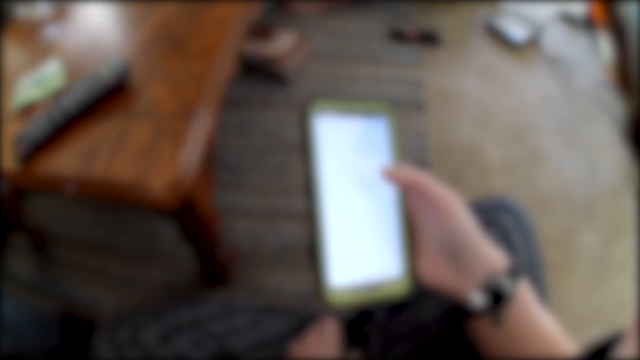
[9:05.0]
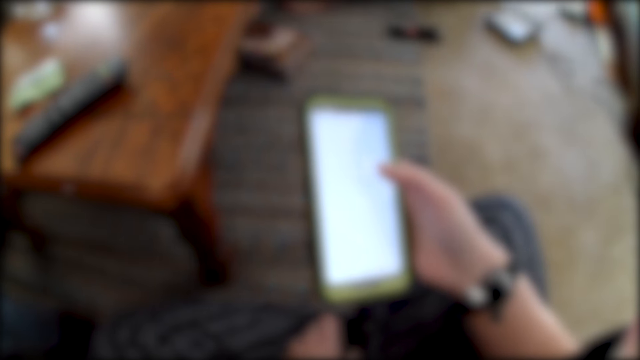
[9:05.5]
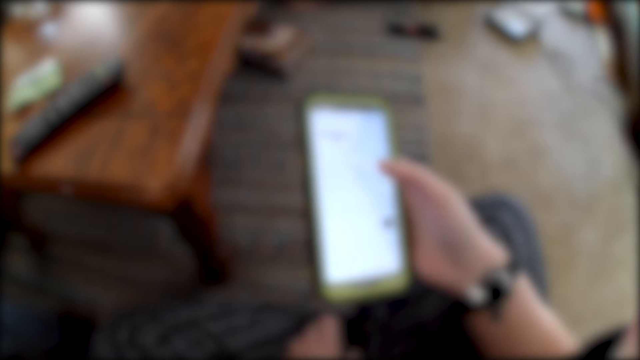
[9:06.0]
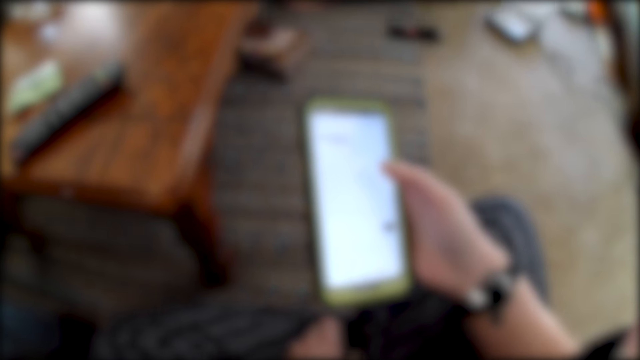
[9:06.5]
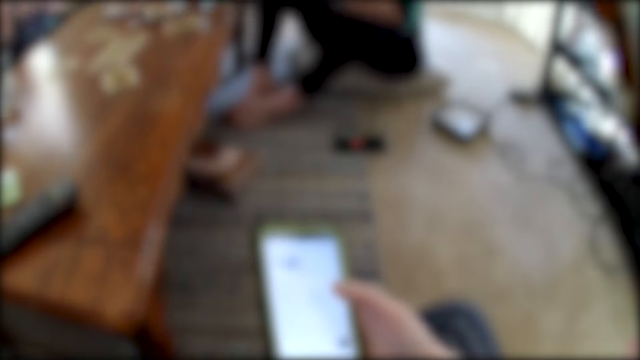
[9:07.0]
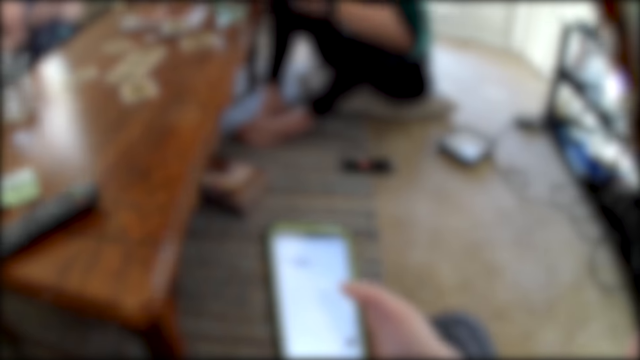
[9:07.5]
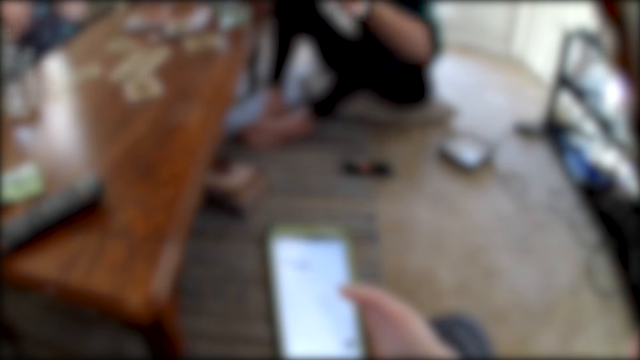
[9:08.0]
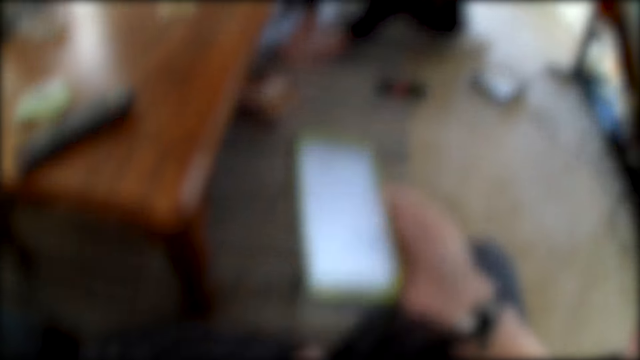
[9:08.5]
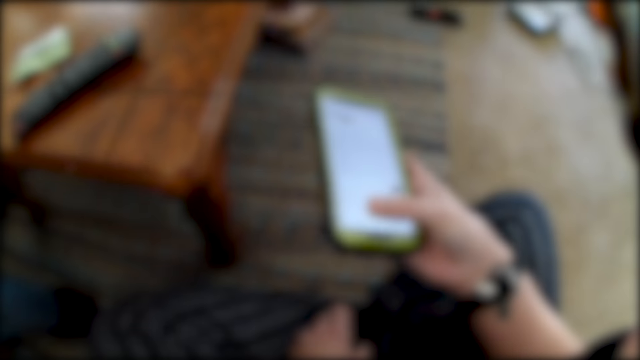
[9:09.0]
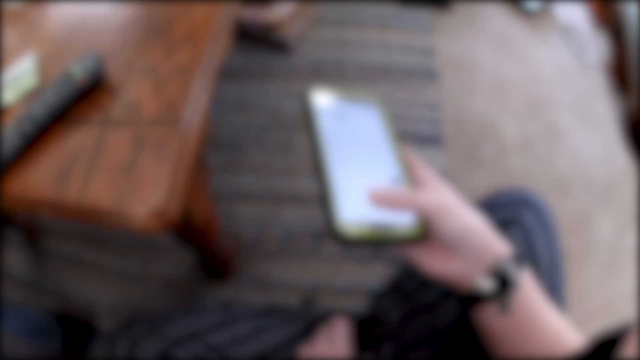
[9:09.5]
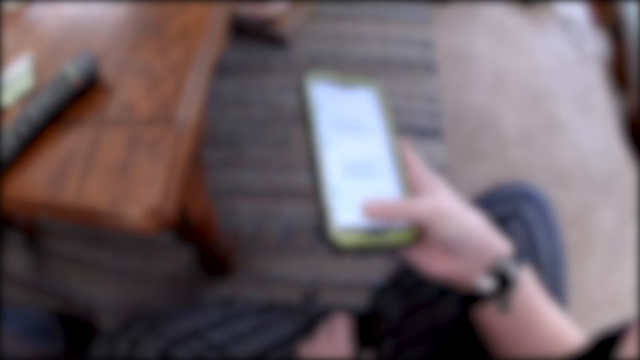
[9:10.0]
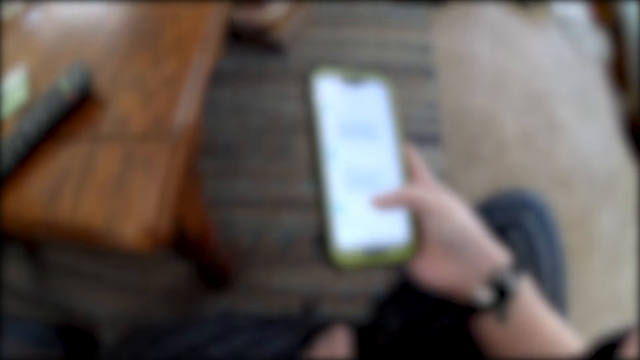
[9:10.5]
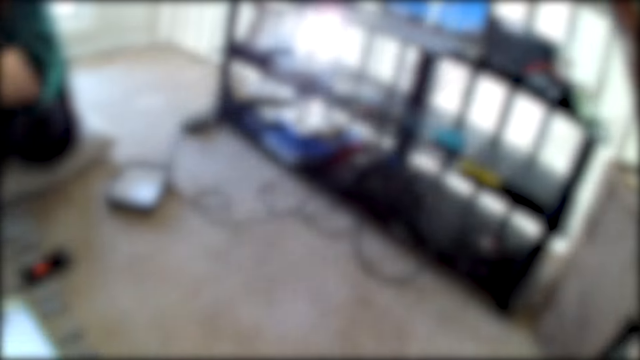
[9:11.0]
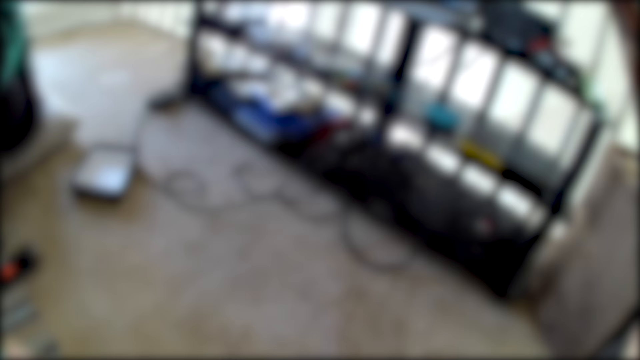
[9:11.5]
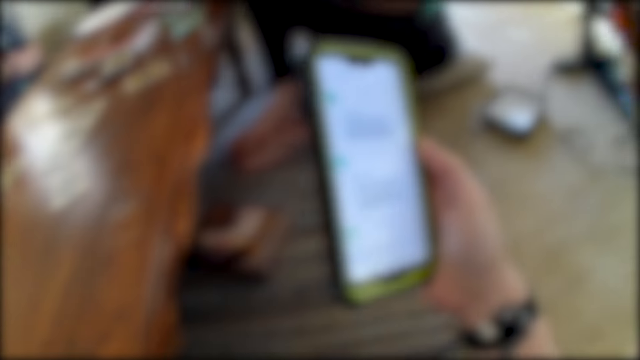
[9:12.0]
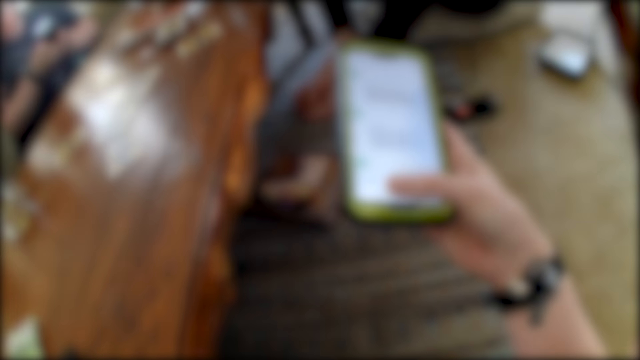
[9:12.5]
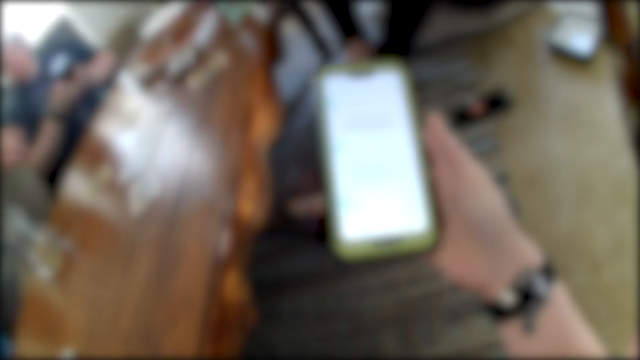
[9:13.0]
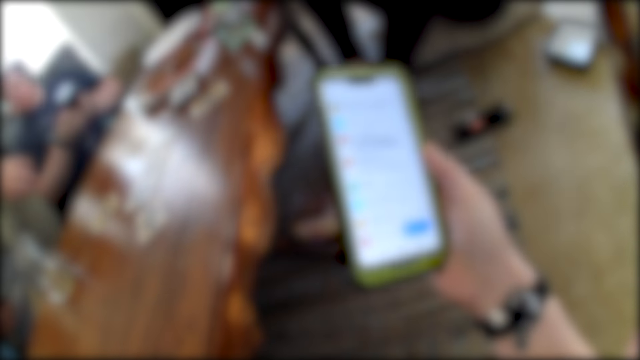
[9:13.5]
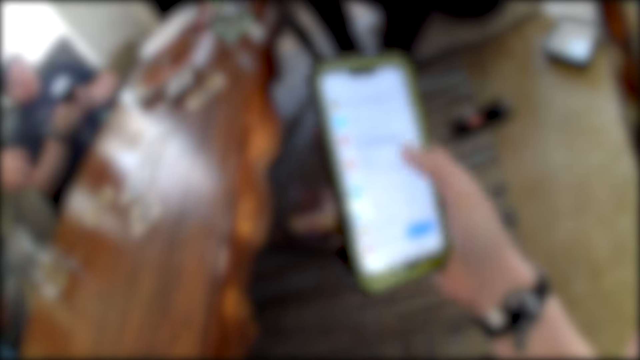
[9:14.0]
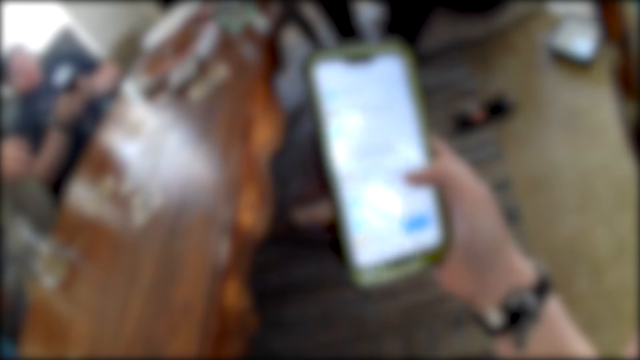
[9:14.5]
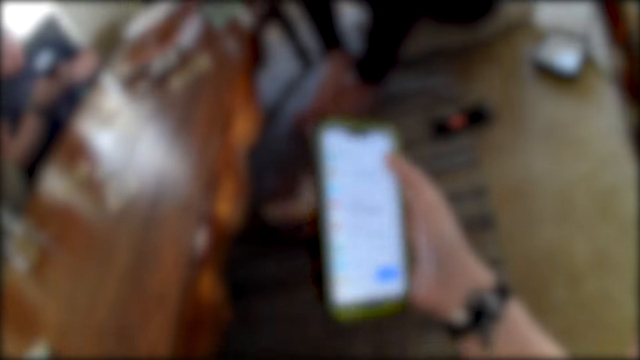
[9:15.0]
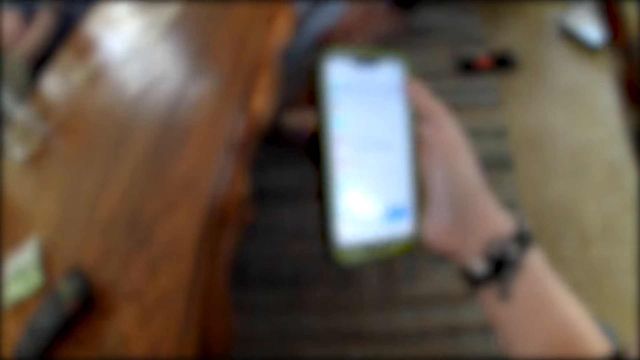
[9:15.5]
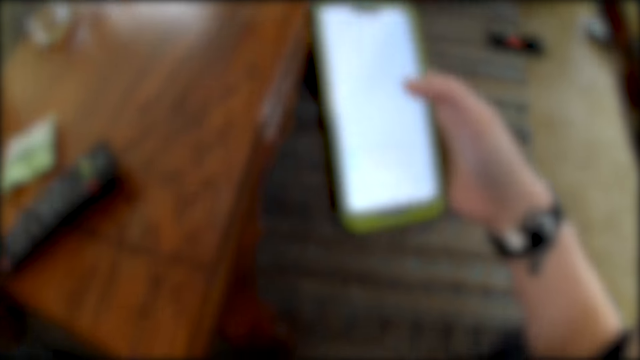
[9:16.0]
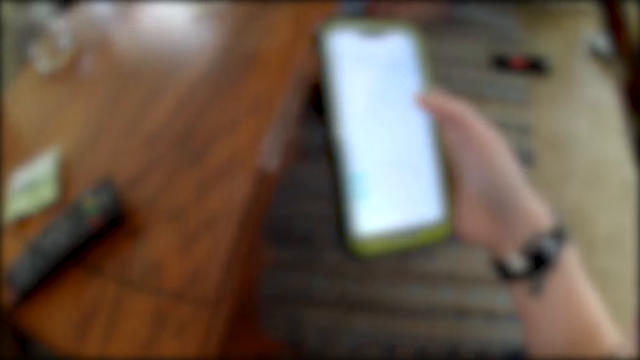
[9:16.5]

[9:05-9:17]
A man operates a phone with both hands. The camera wearer interacts with the man, another man, a third man and a woman.

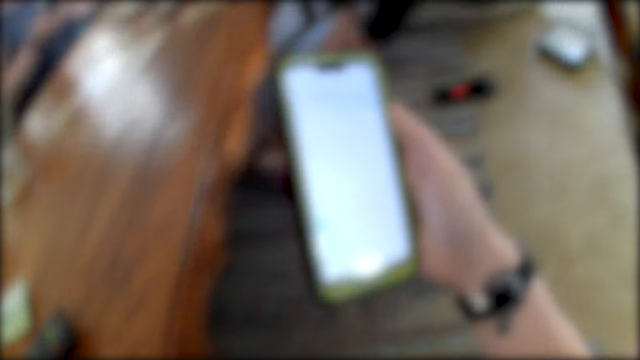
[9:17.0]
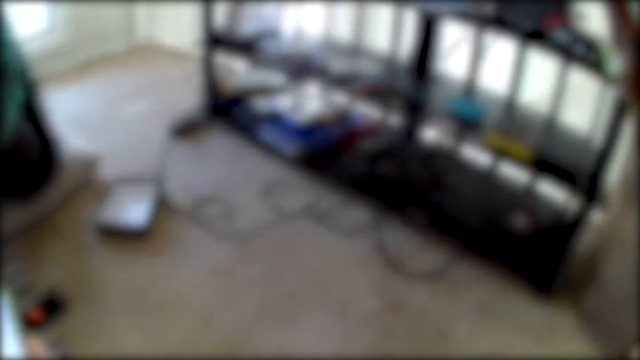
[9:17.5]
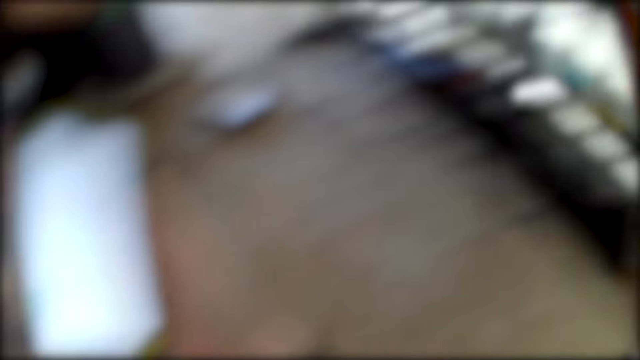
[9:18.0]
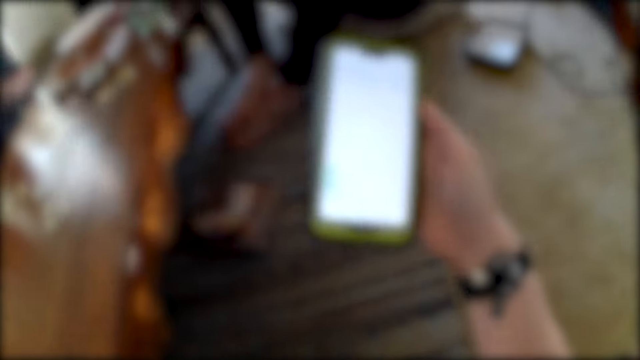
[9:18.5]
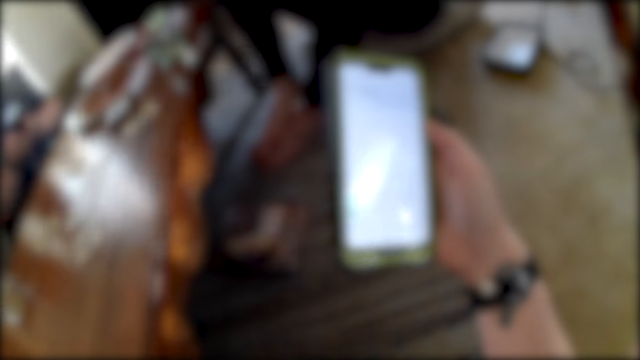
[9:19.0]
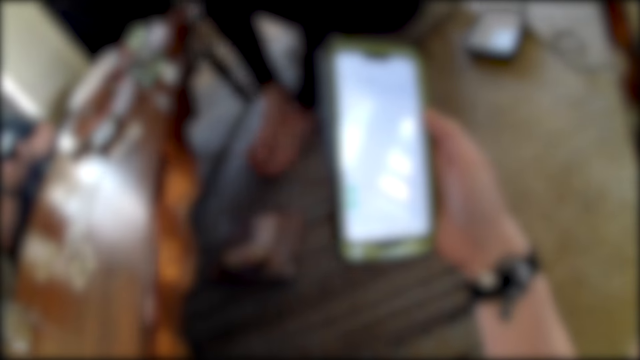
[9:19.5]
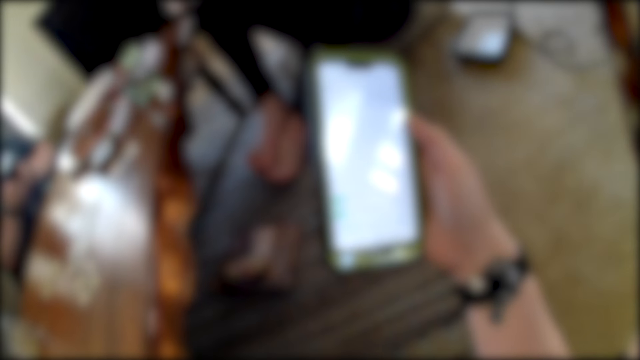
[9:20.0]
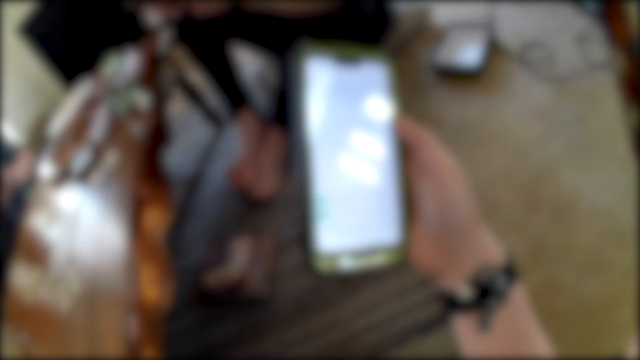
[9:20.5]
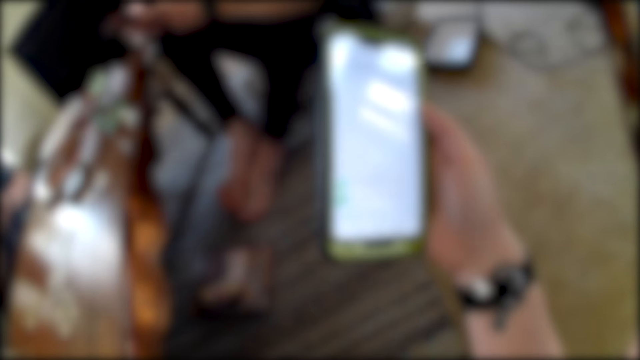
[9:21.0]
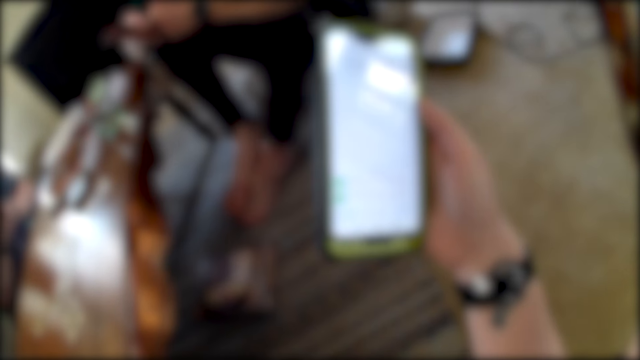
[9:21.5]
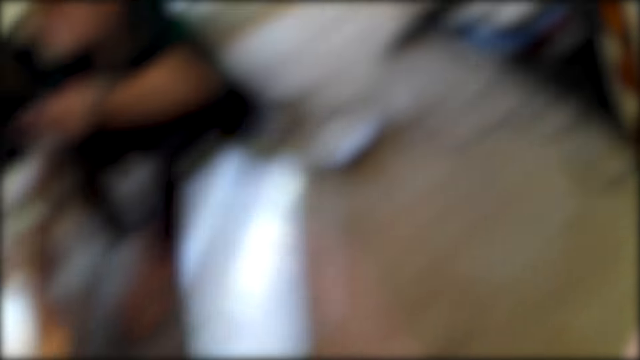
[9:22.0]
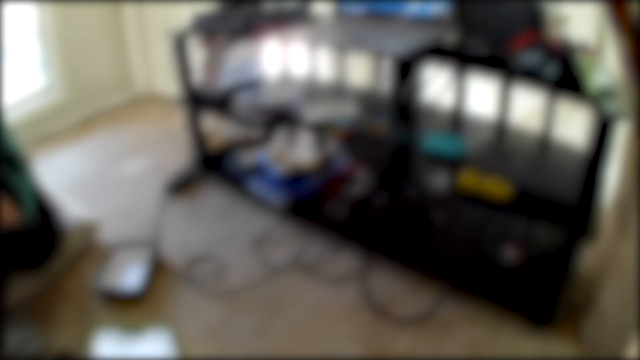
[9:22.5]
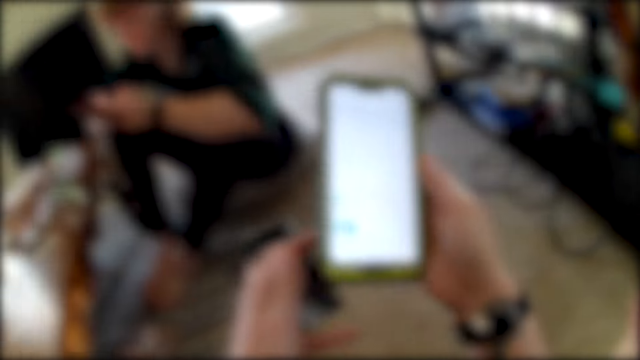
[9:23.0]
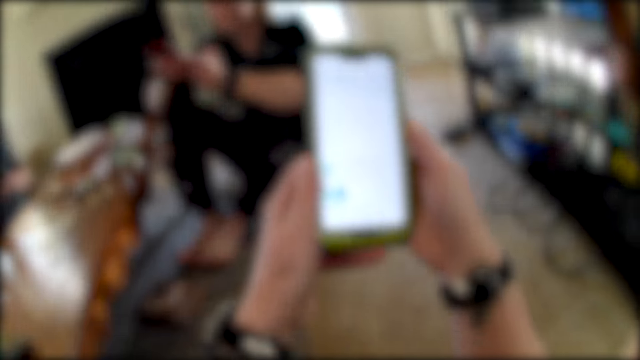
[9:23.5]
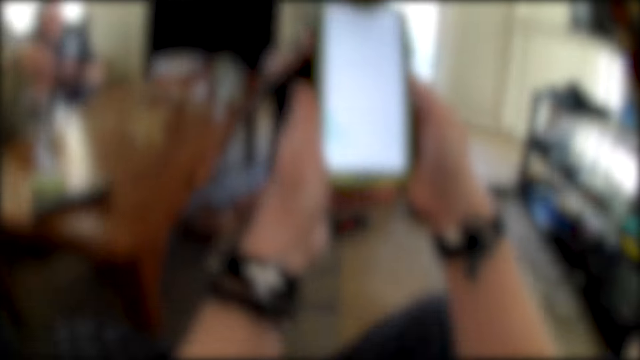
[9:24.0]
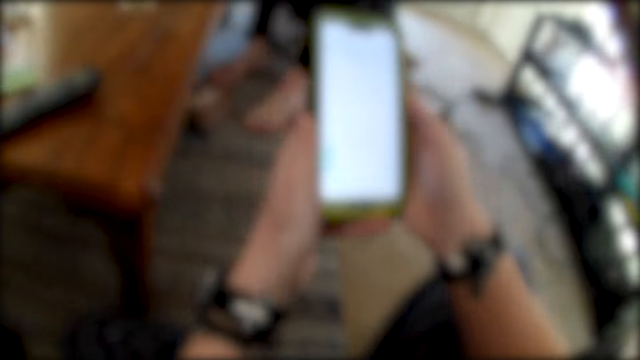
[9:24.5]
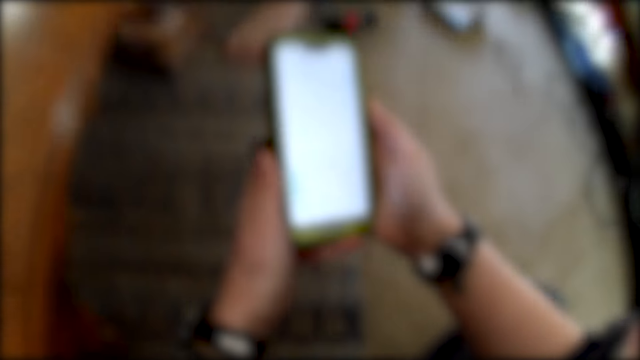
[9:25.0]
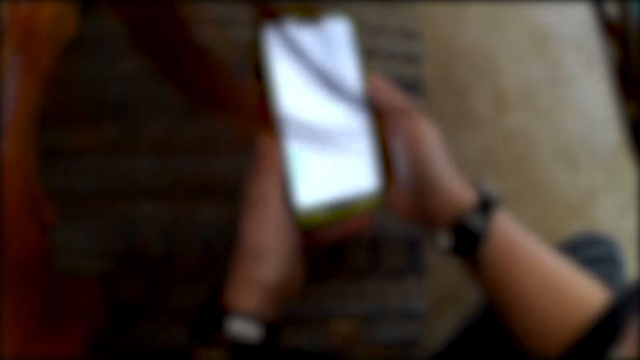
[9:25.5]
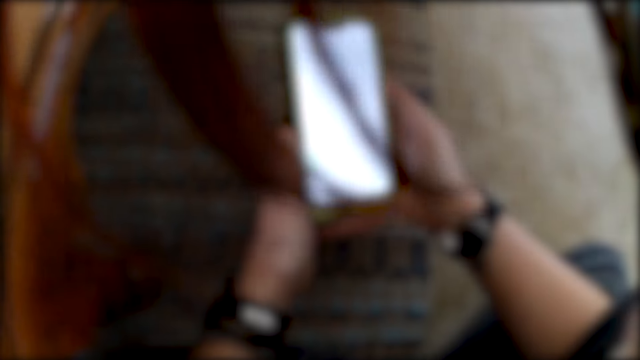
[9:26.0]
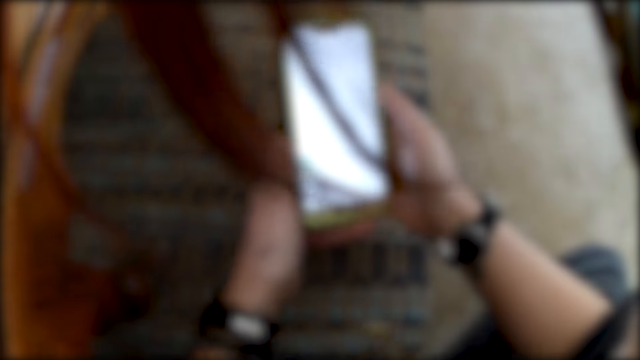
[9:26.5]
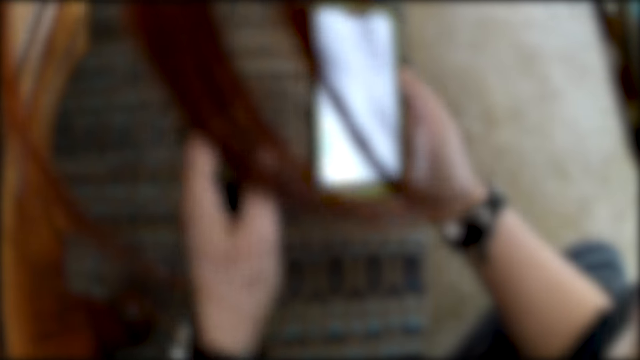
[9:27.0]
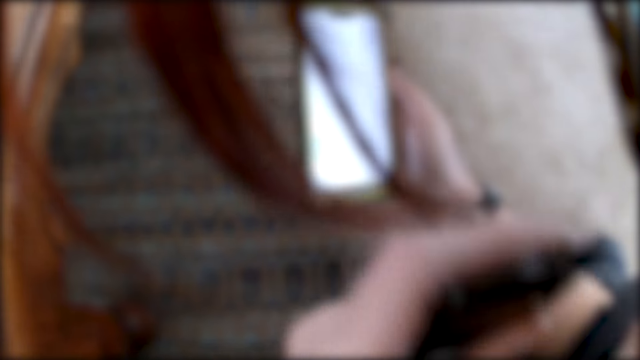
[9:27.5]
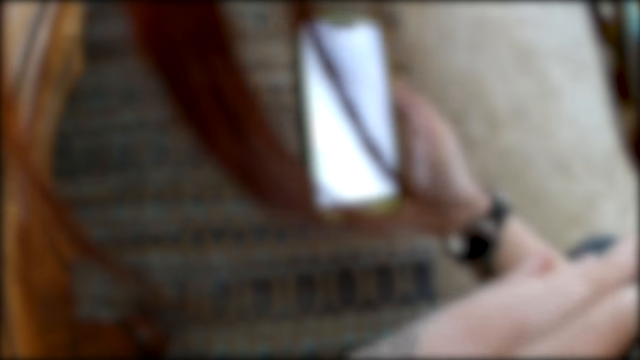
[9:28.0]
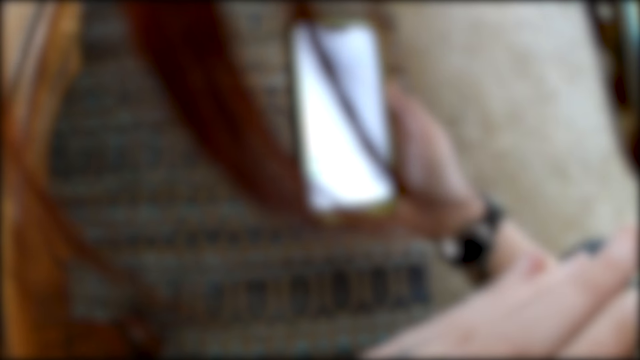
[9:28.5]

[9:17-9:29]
The camera wearer looks around. A woman operates a phone with both hands. The camera wearer holds the phone with both hands. She operates the phone. She eats a bar of chocolate in her left hand.
